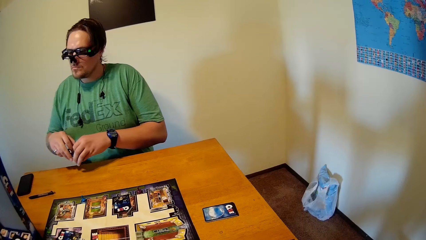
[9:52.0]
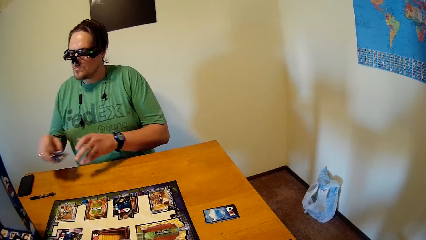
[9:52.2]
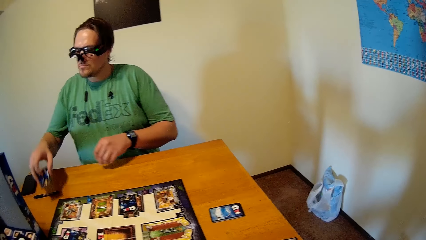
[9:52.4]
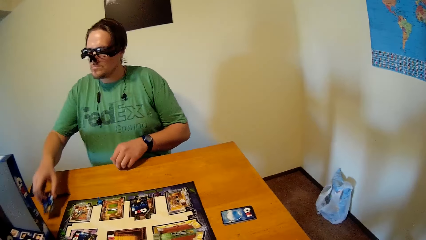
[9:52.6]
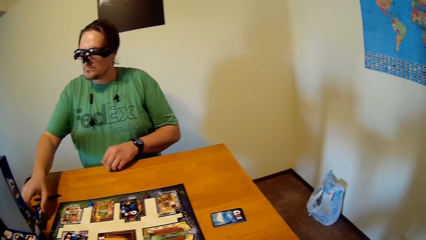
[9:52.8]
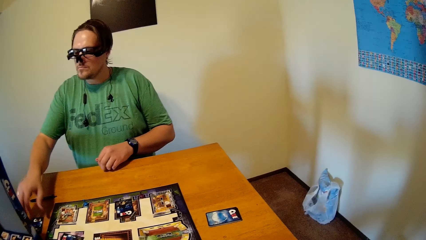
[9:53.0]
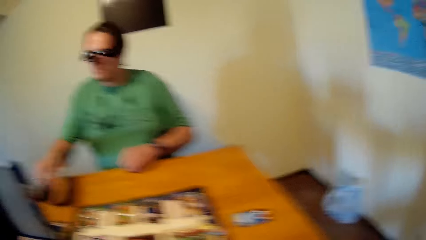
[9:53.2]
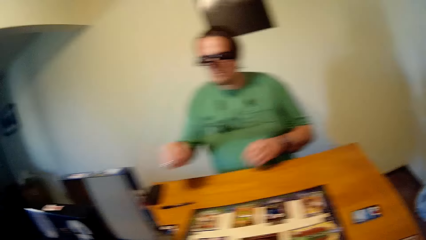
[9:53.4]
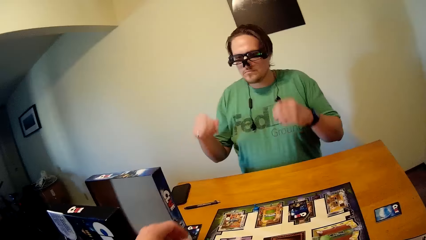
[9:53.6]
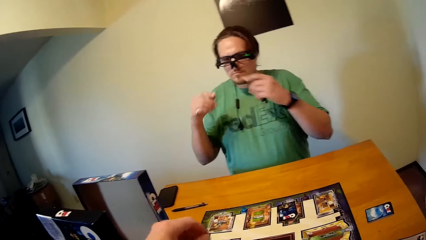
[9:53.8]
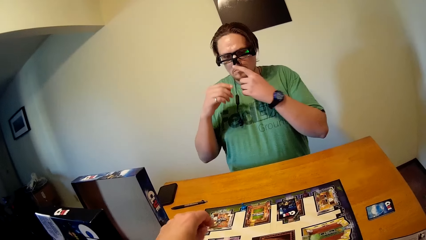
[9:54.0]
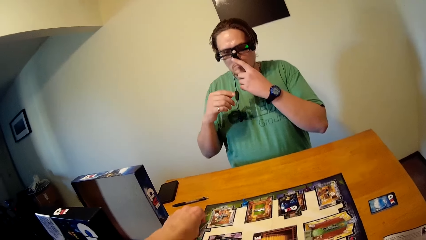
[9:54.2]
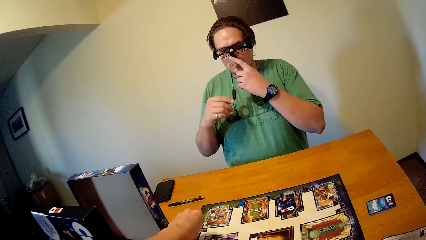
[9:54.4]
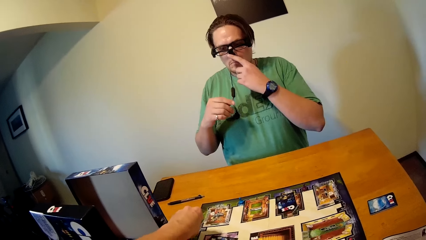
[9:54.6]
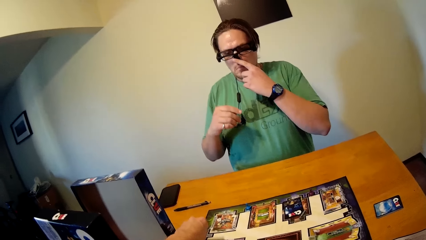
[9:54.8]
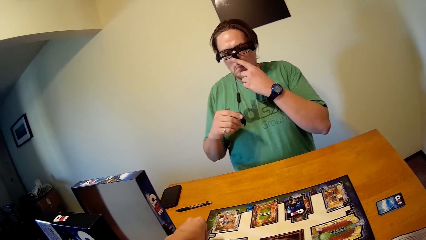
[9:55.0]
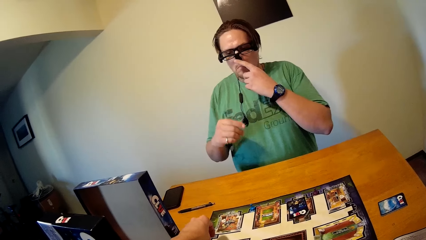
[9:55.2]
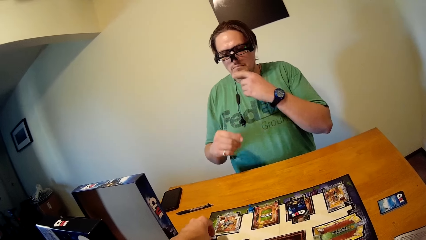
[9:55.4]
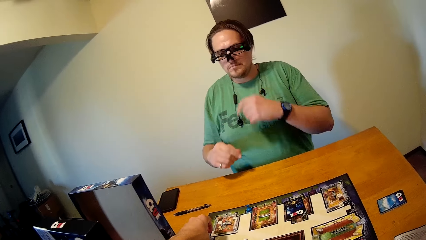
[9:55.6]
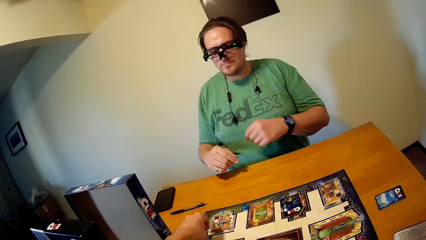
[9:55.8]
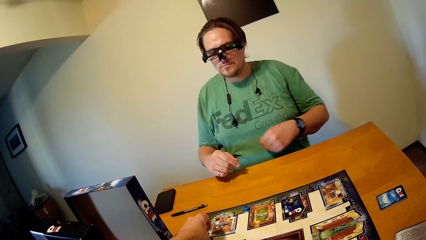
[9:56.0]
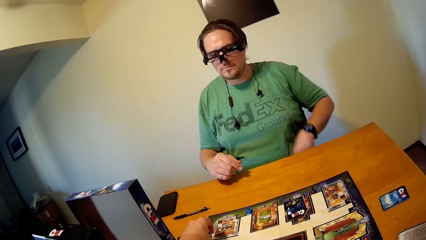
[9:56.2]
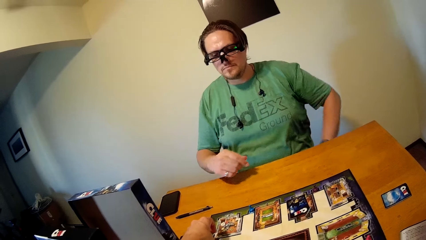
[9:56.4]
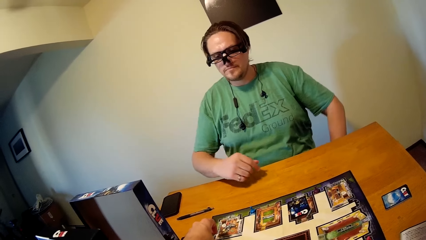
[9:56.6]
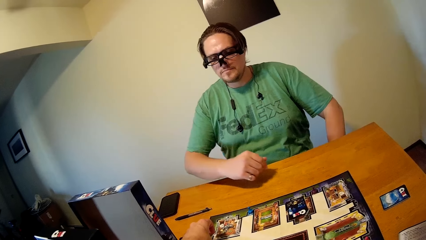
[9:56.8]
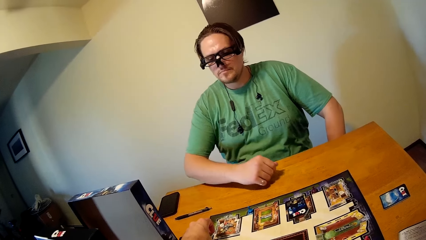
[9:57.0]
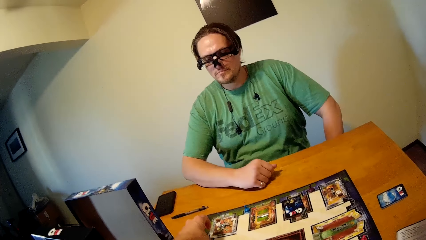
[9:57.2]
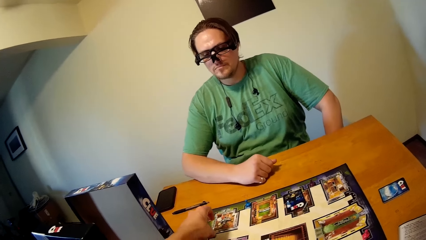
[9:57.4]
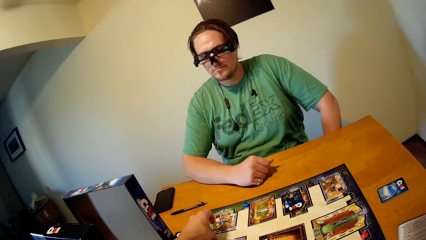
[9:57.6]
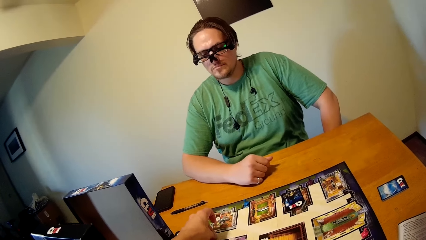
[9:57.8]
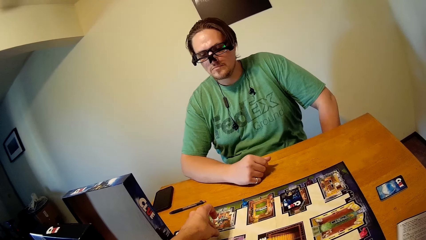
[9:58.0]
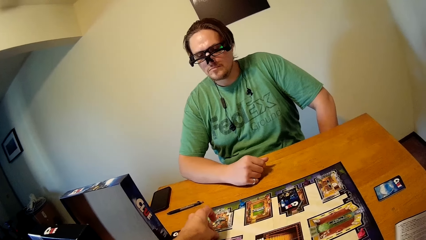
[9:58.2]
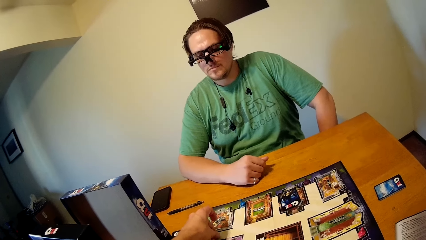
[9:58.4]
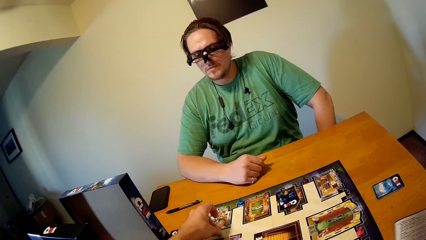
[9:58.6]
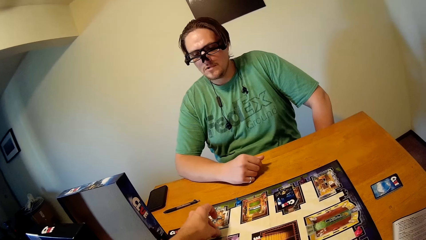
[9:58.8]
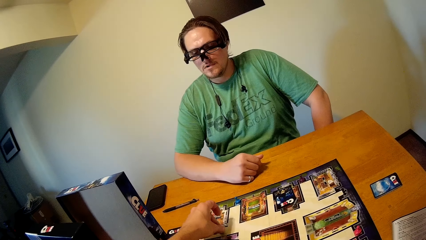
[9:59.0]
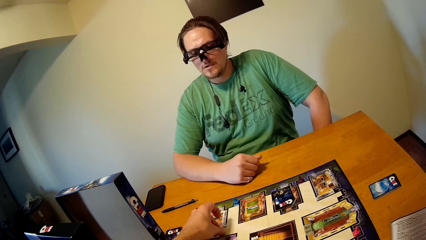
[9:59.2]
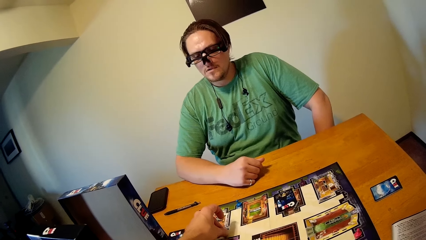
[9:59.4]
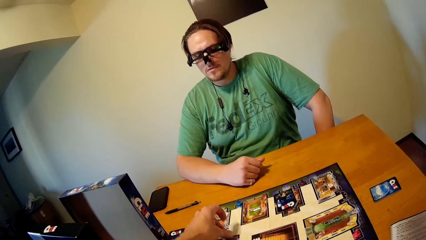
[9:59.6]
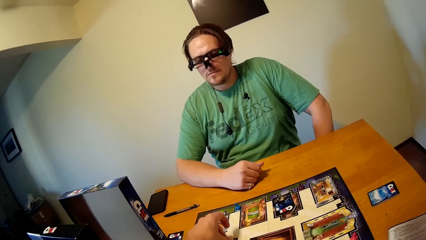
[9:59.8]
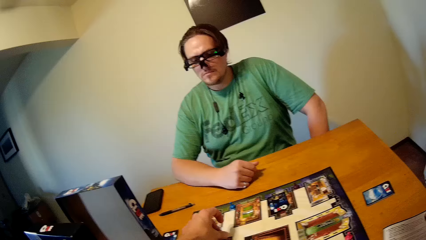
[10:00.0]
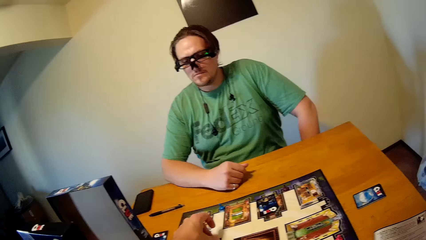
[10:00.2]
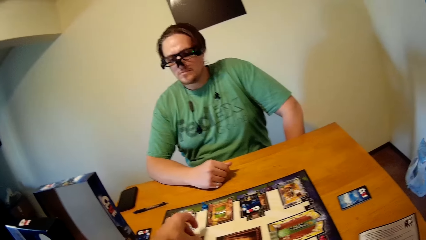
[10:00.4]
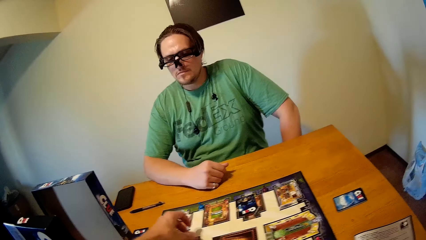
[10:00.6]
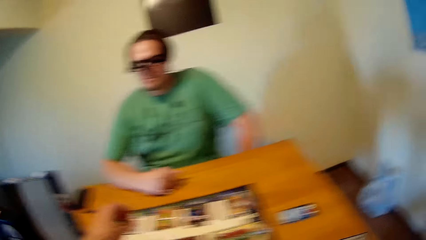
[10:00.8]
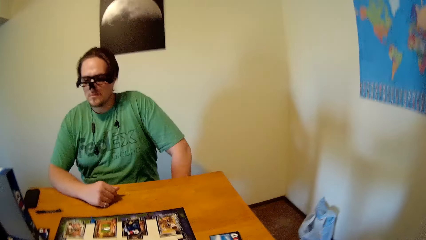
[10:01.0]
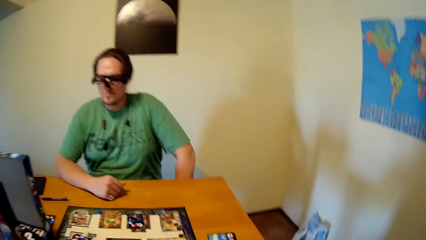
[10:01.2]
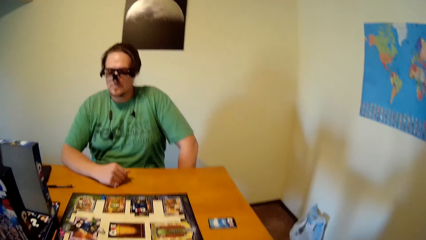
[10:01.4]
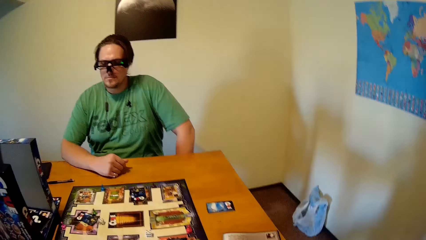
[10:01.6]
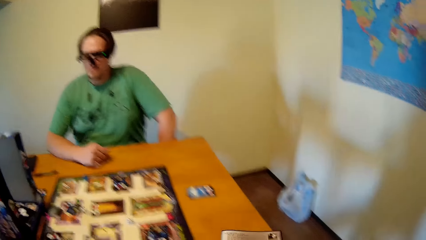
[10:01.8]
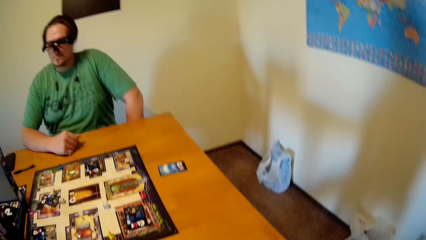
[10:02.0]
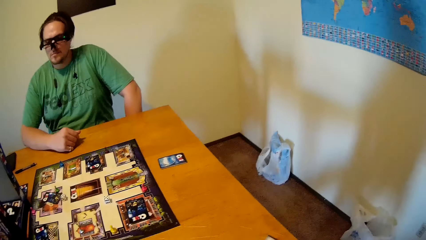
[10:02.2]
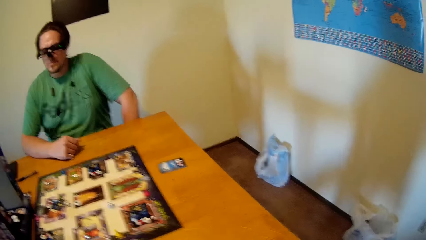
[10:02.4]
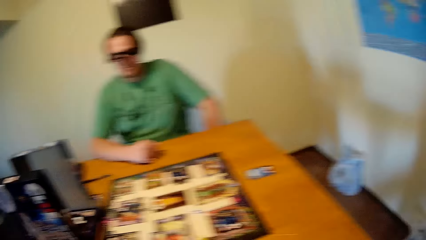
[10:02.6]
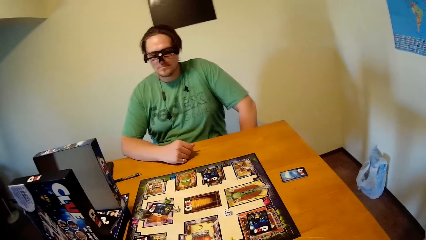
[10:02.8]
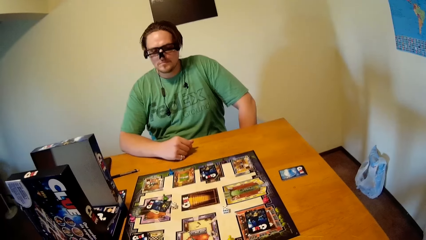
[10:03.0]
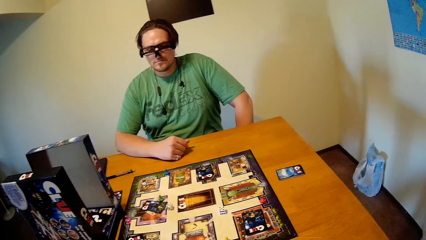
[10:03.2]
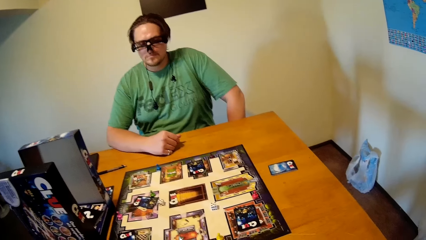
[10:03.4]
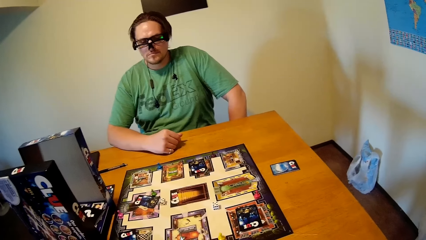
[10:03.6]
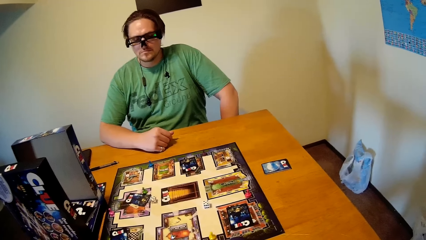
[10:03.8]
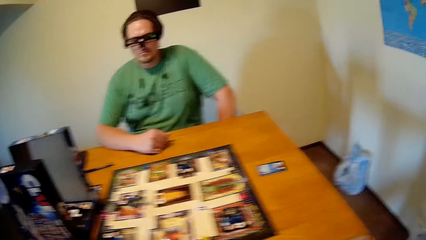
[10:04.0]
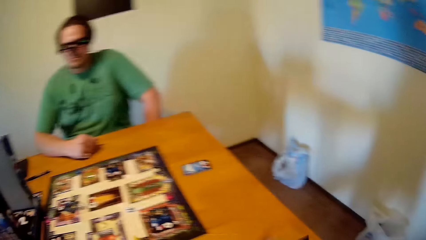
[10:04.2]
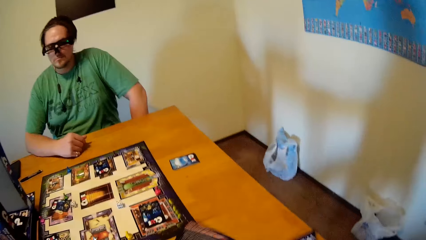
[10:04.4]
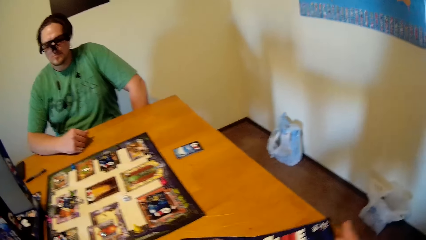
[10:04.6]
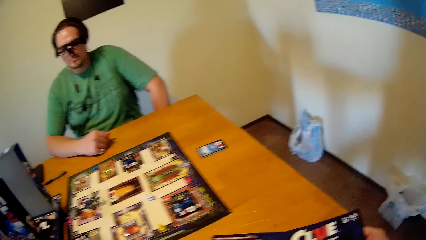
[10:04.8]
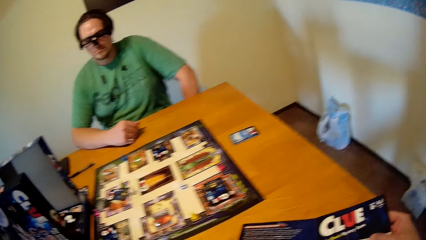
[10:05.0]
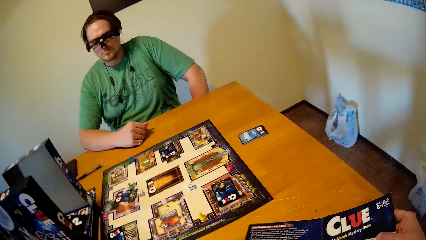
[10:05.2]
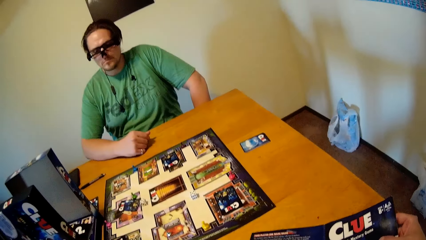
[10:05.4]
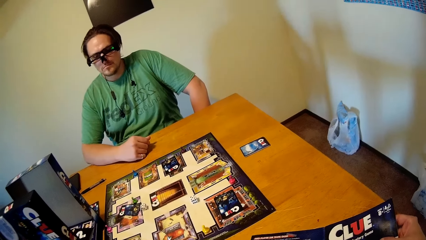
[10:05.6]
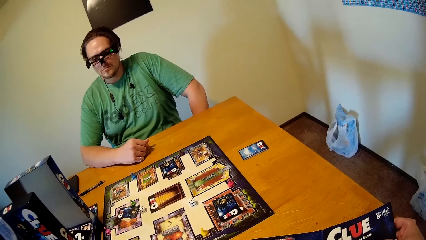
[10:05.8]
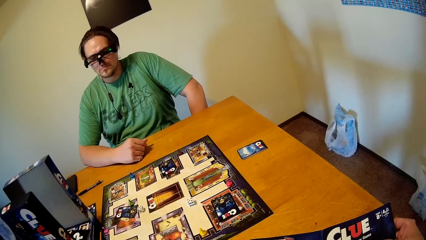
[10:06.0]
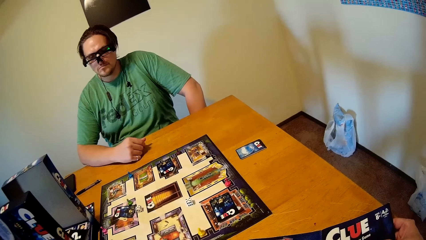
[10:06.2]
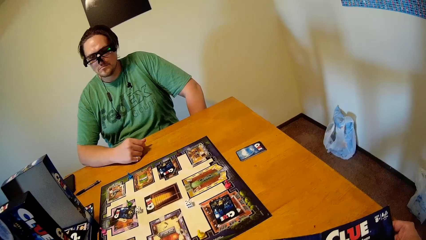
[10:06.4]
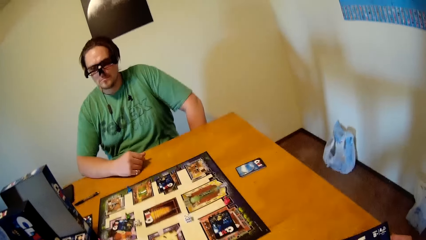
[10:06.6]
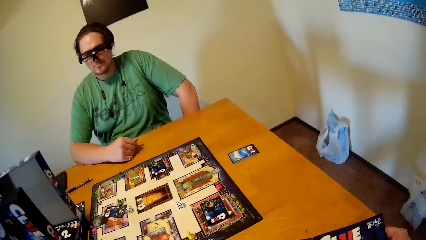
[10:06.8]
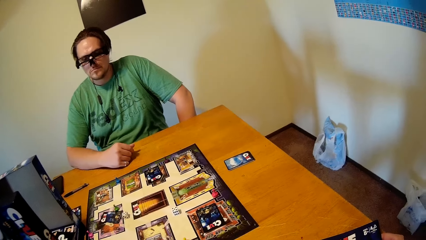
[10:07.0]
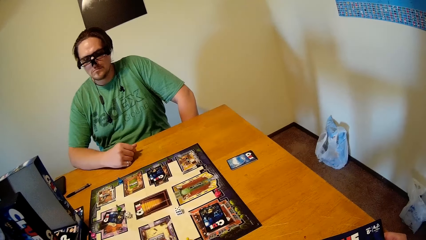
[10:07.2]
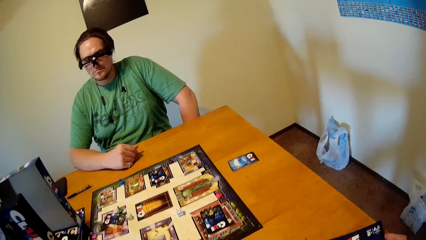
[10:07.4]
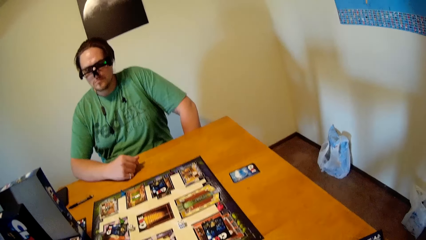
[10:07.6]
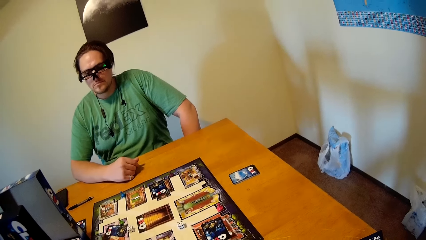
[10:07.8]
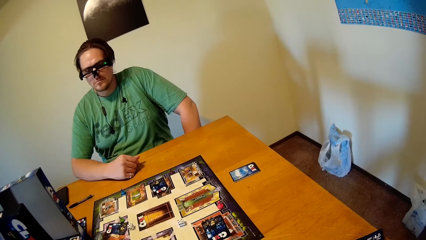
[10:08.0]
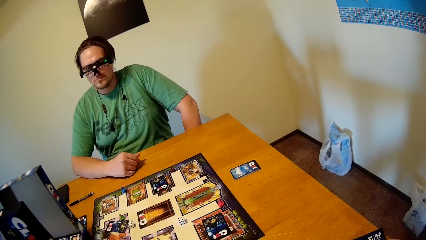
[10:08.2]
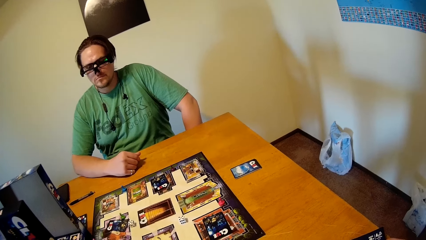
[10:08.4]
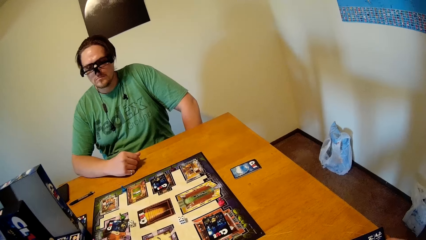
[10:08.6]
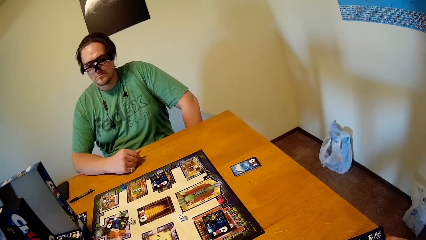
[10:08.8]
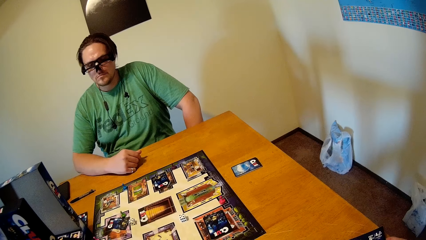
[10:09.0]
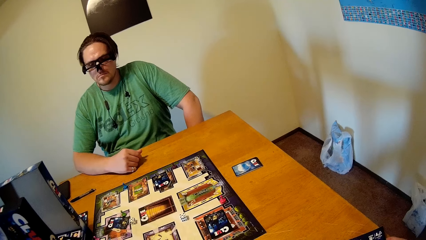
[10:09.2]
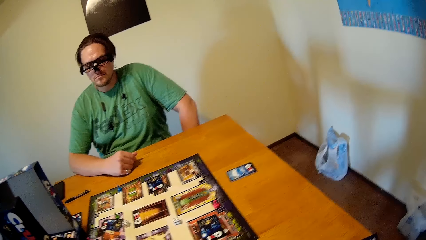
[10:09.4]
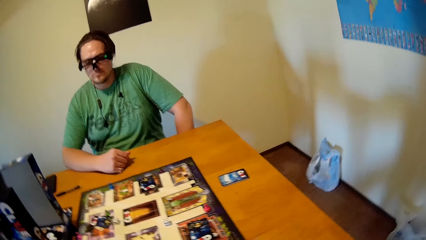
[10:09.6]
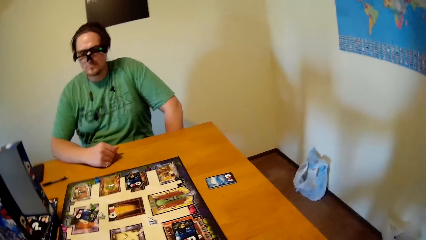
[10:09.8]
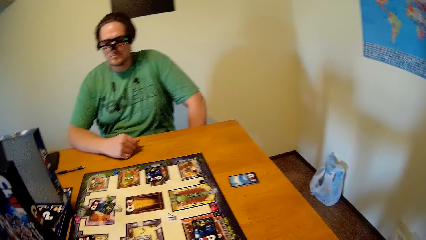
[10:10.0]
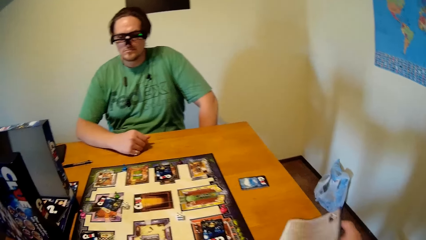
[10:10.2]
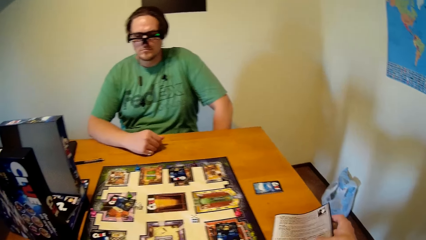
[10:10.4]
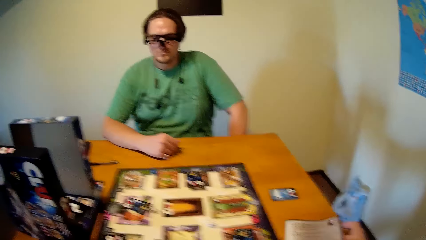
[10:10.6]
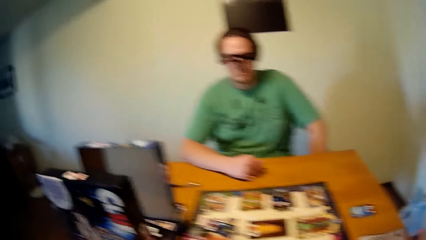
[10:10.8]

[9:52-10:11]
A man drops the game cards in his right hand on the table. The camera wearer plays the board game on the table with his right hand. The man touches his nose with his hand and drops his hand. The camera wearer moves the board game token.
